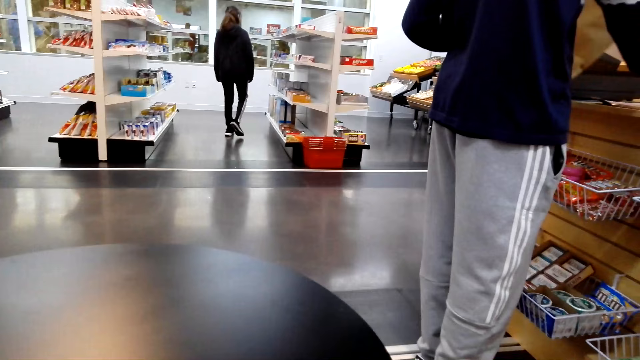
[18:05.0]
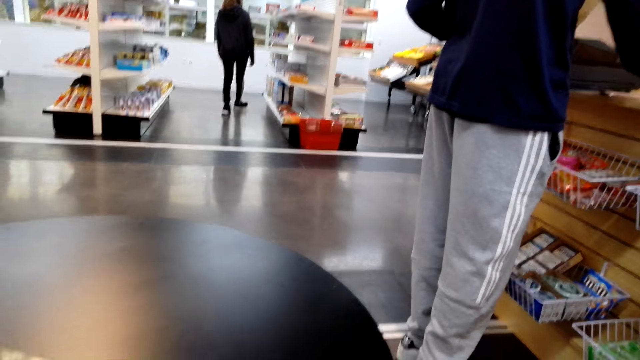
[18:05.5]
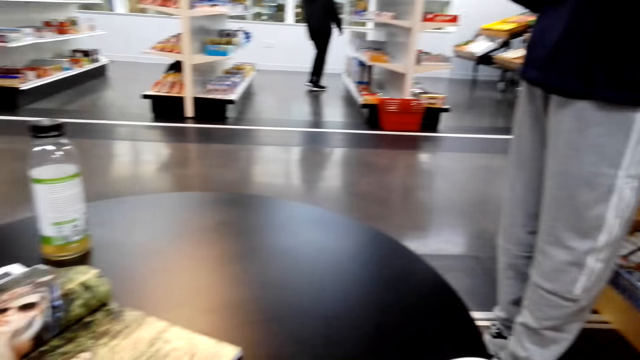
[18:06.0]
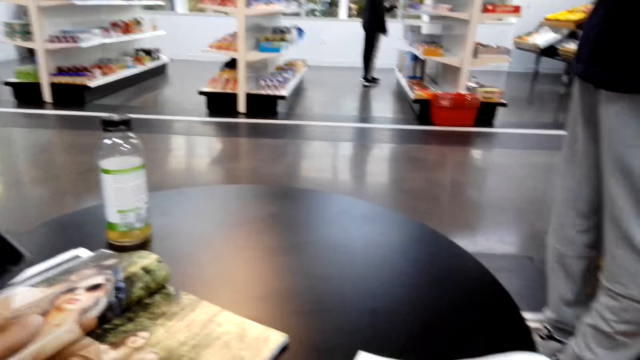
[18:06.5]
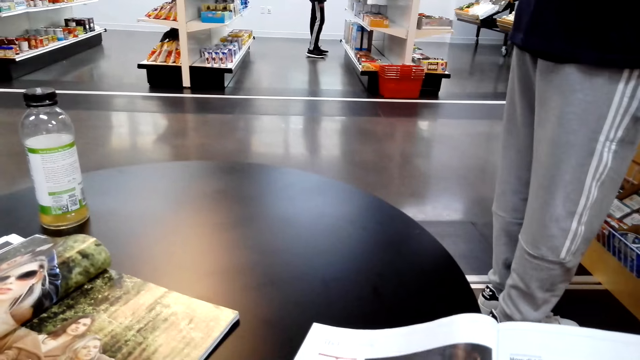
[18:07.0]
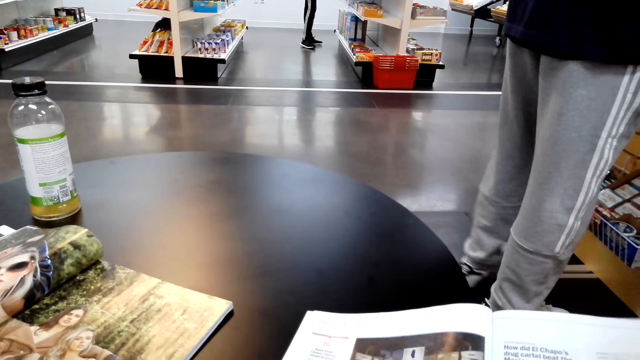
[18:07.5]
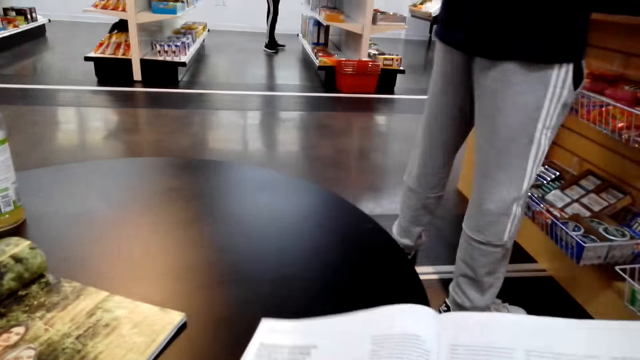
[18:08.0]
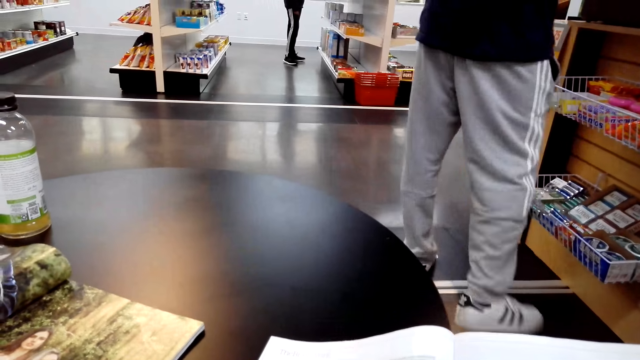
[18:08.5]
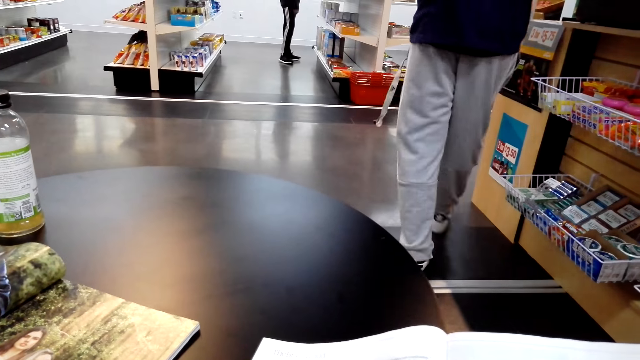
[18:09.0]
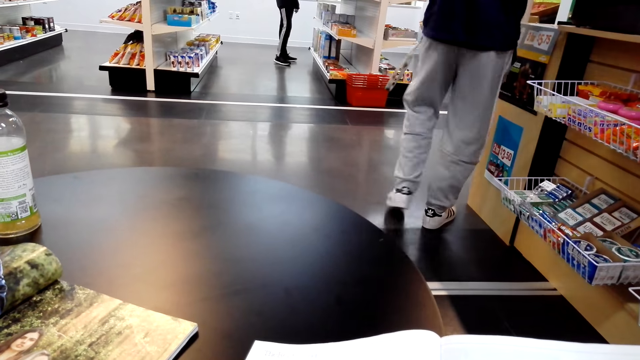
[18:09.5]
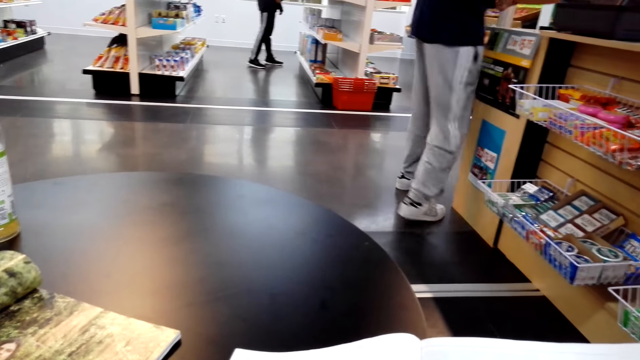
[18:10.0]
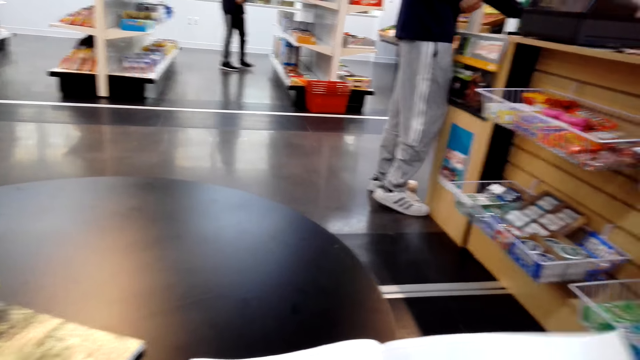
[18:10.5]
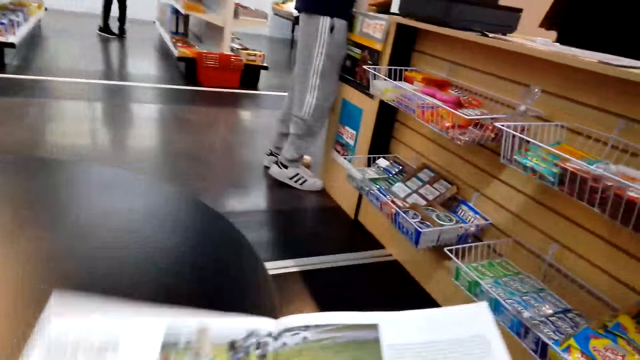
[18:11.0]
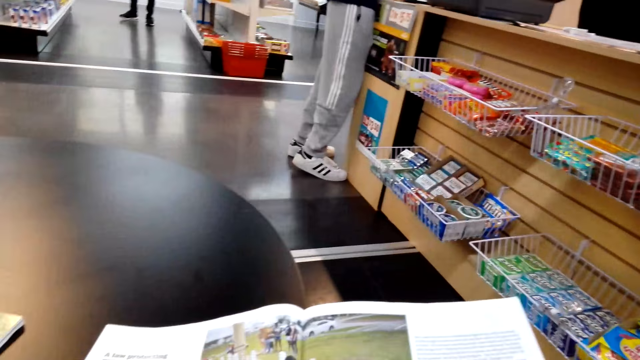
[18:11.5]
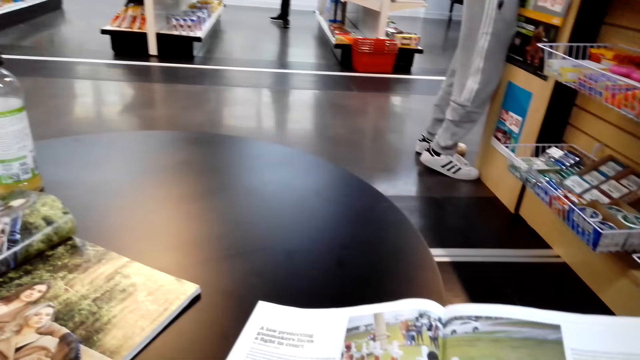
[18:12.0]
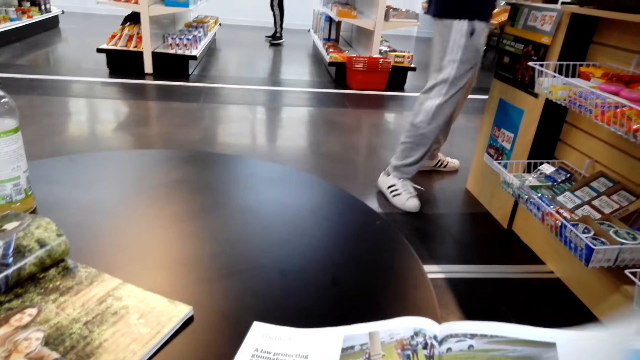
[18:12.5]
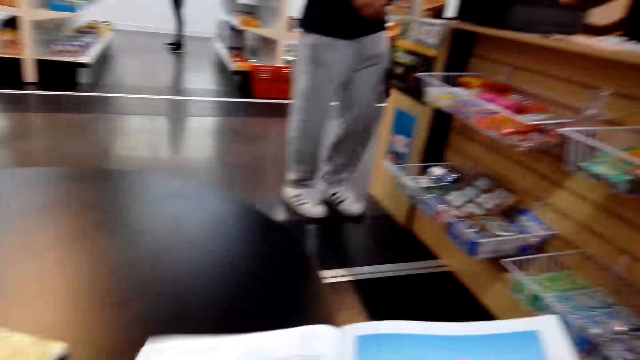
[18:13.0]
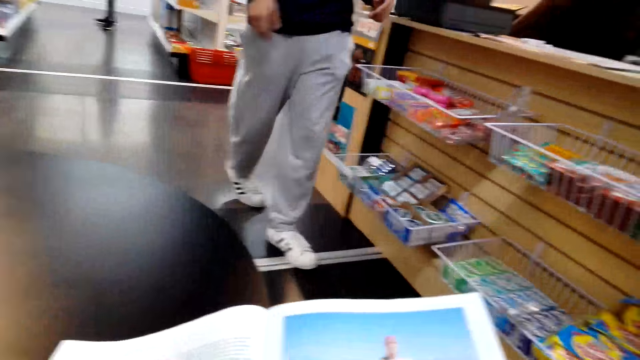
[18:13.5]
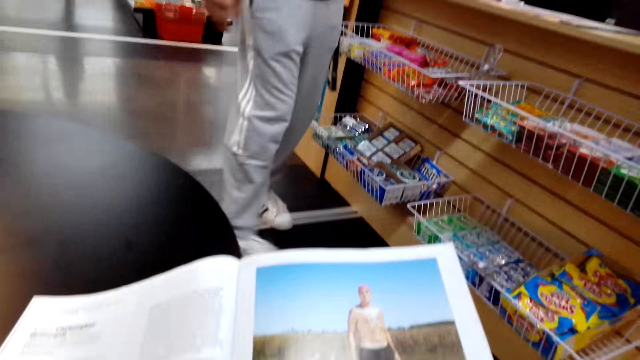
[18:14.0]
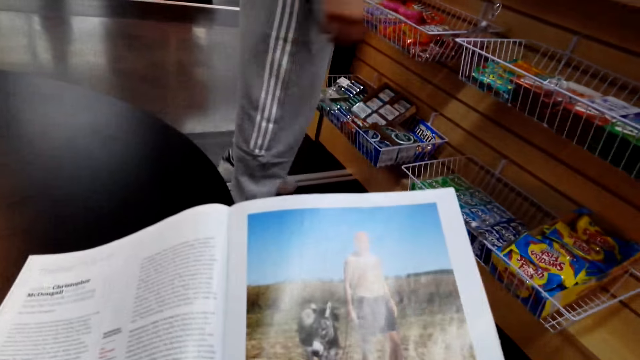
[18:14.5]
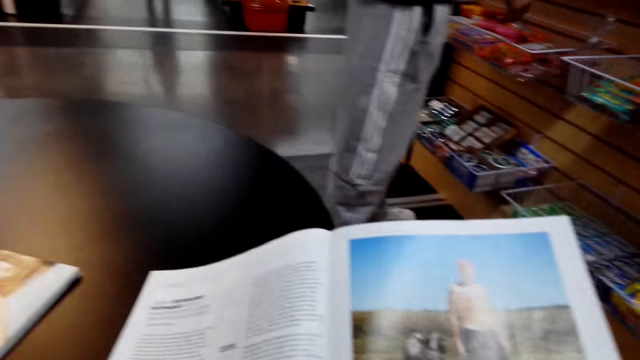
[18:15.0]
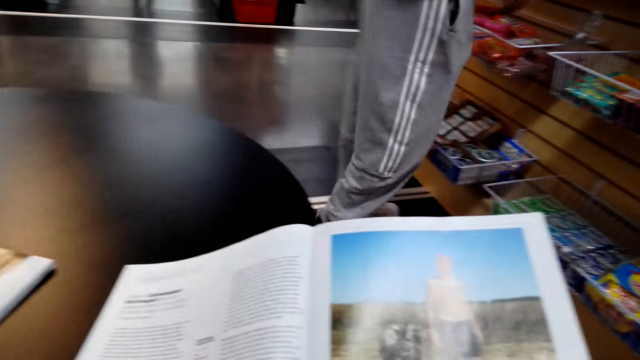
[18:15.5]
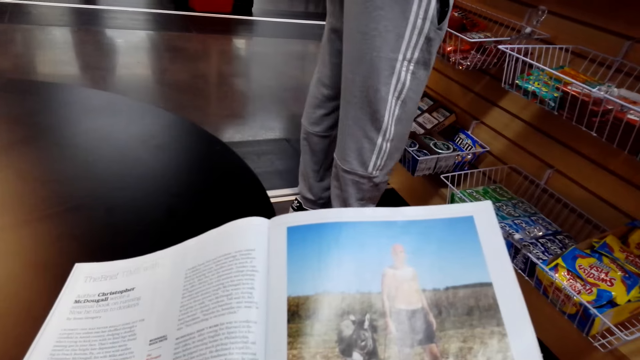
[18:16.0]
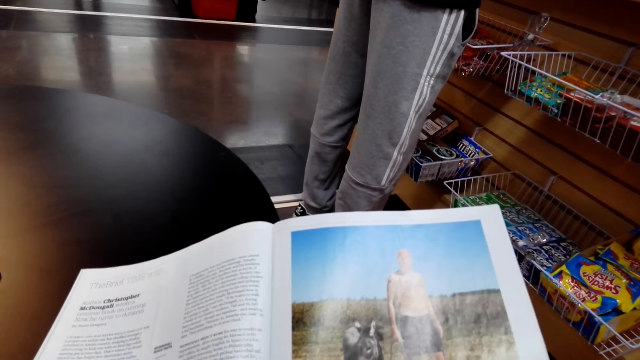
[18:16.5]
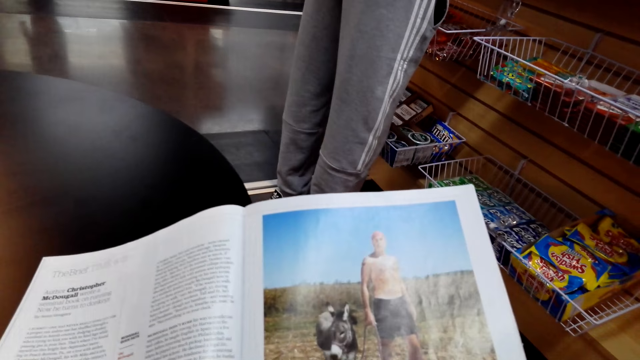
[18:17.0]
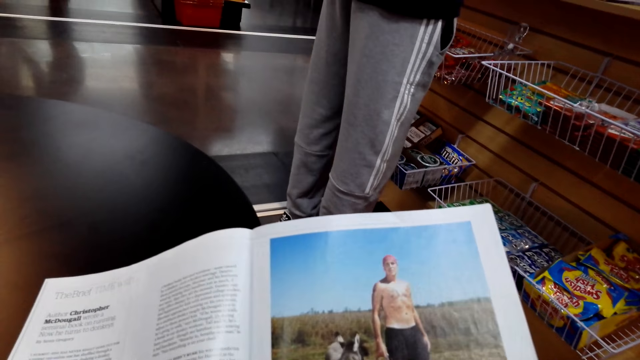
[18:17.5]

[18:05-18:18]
The camera wearer turns a page and looks around. They turn a page and read a book. They turn a page and read the book. They turn a page and read the book.

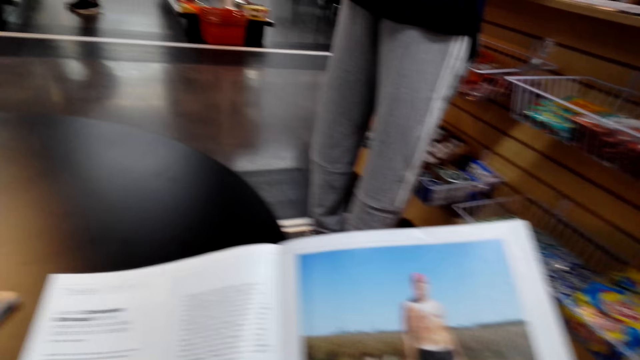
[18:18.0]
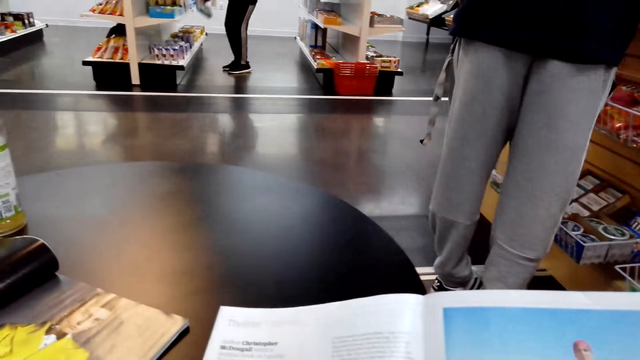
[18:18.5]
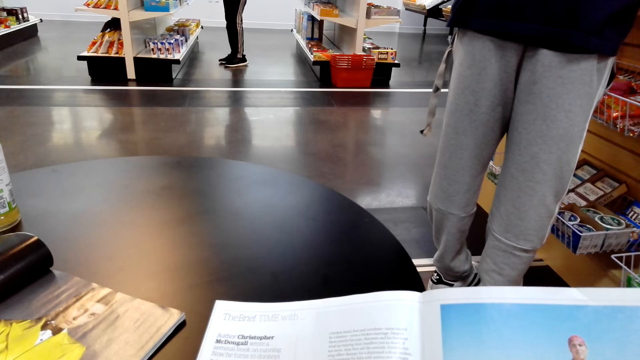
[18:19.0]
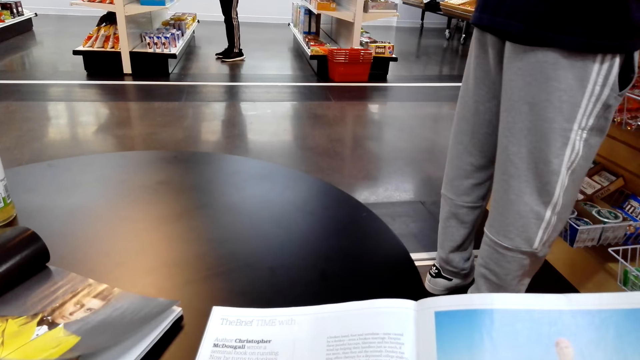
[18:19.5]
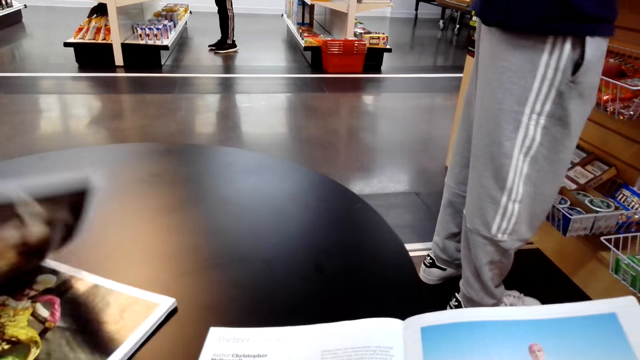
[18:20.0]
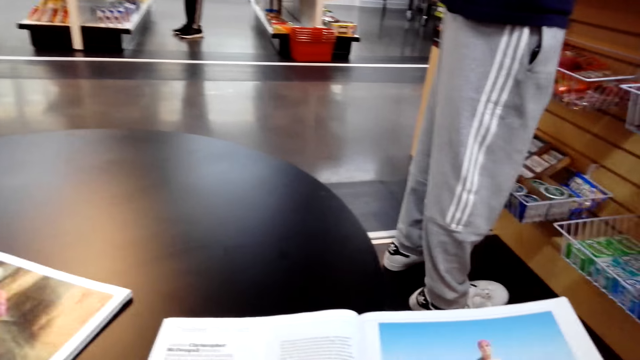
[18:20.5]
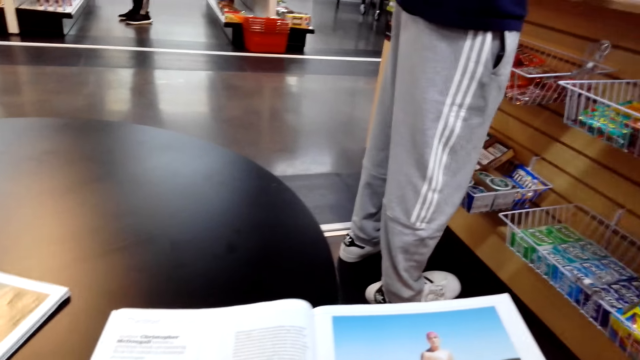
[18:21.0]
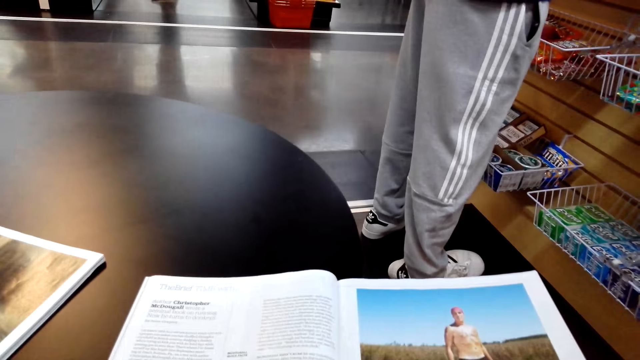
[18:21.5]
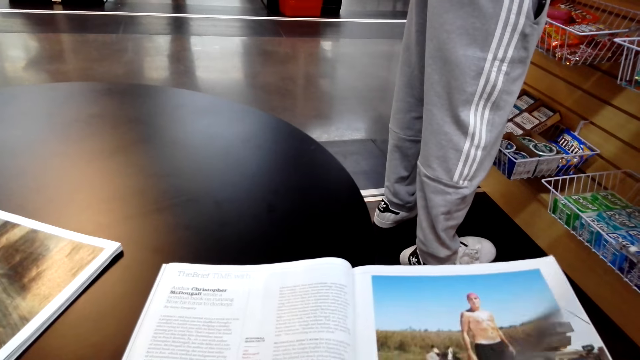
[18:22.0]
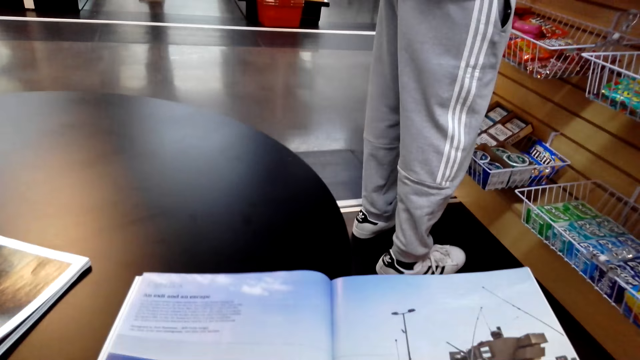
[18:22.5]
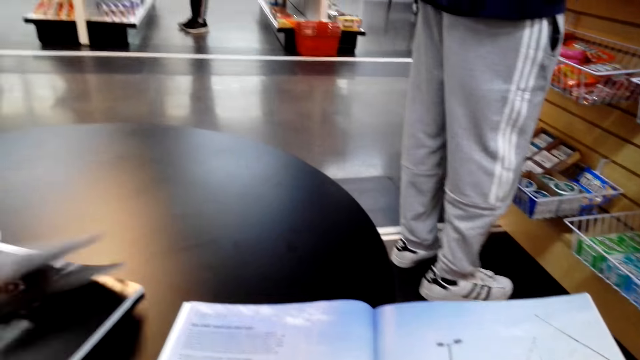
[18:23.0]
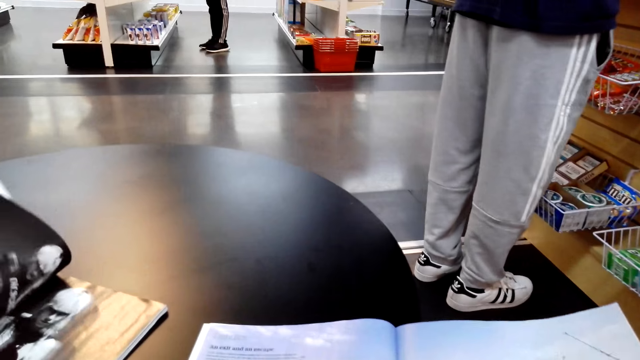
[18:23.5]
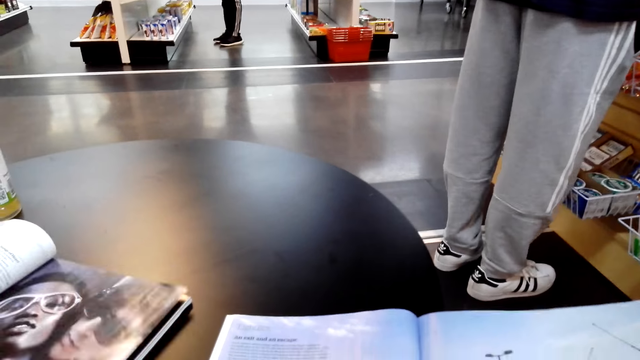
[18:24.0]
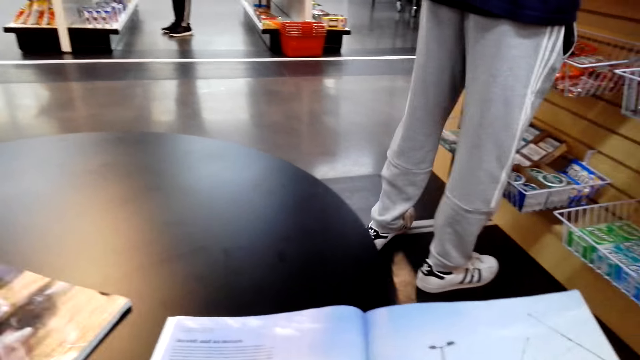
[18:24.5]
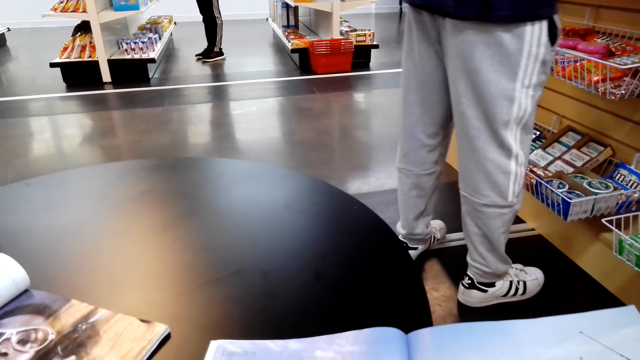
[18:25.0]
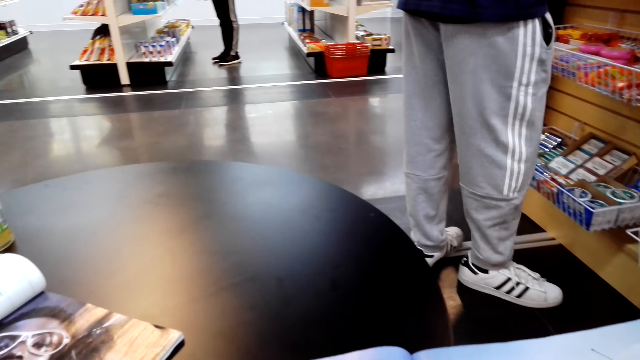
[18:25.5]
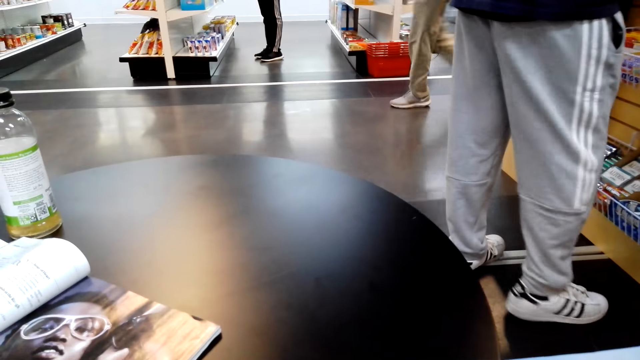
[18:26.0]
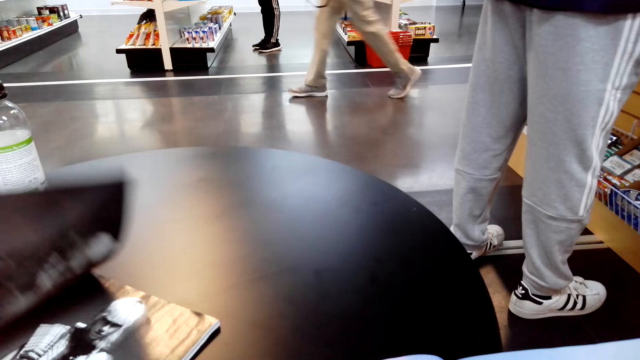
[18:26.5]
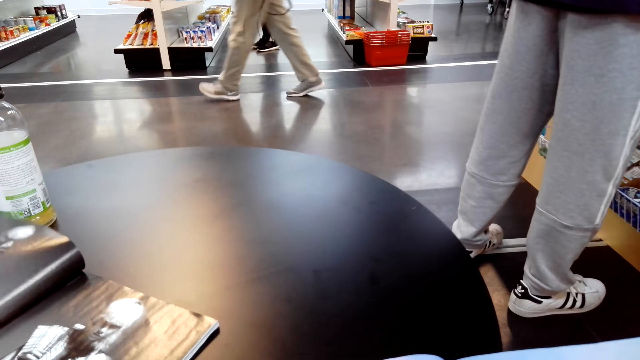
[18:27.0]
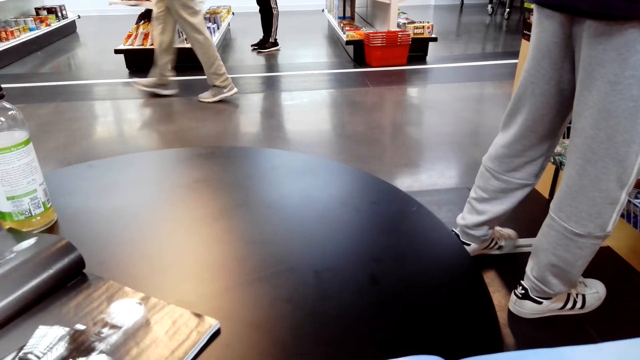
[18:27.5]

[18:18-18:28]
The camera wearer opens a page of the magazine. They read the magazine.
